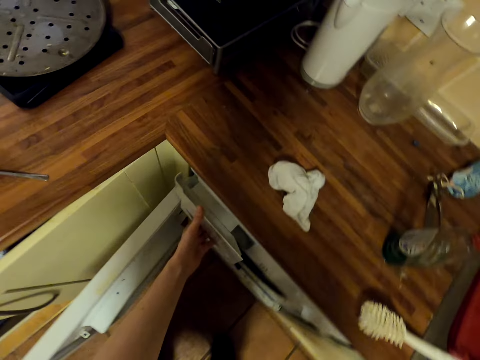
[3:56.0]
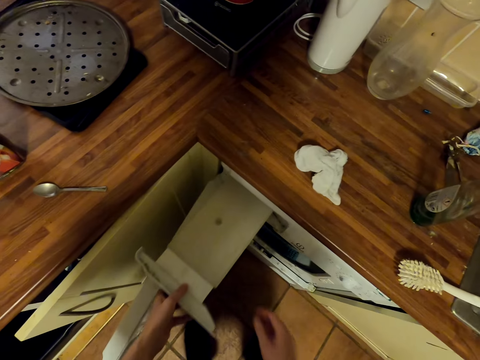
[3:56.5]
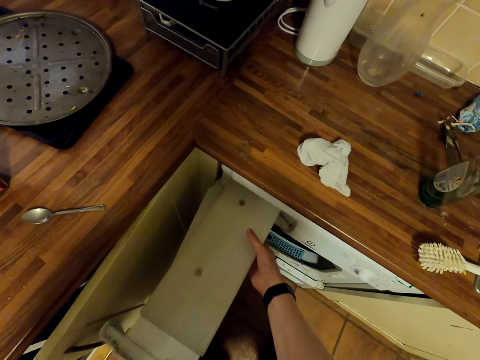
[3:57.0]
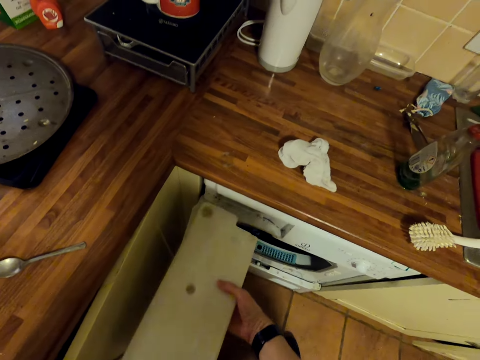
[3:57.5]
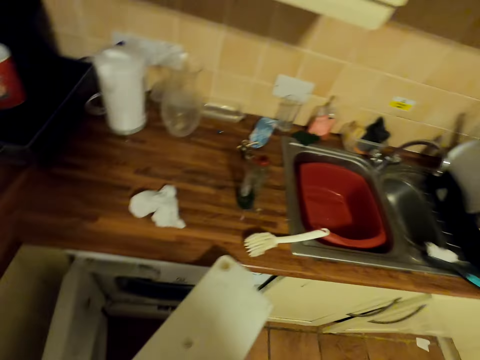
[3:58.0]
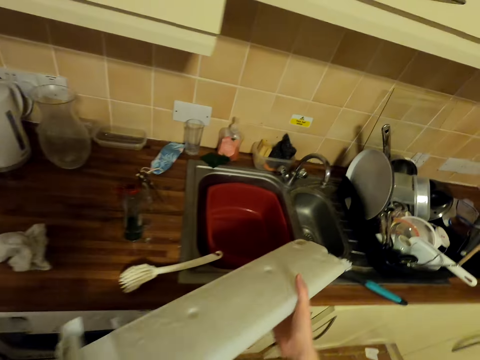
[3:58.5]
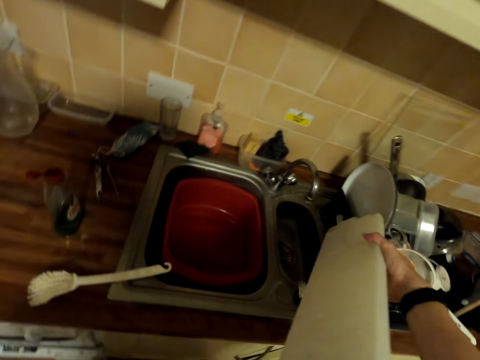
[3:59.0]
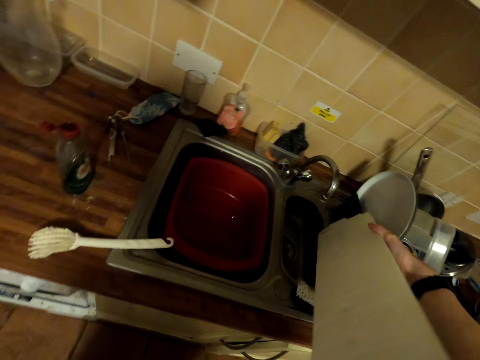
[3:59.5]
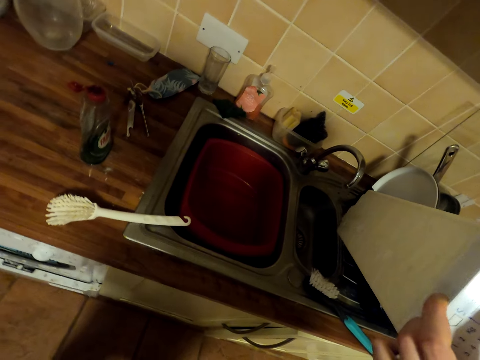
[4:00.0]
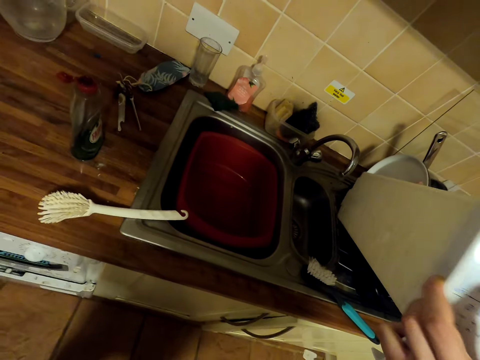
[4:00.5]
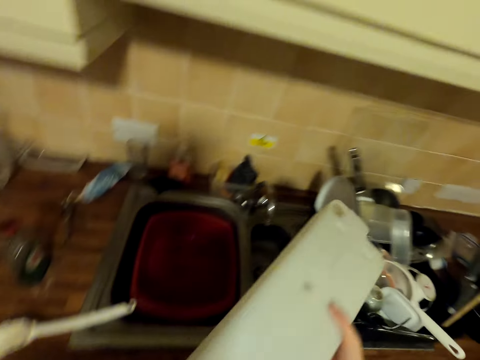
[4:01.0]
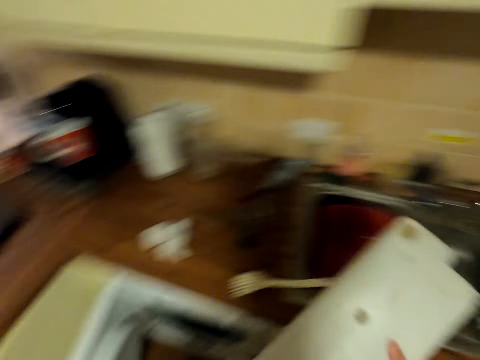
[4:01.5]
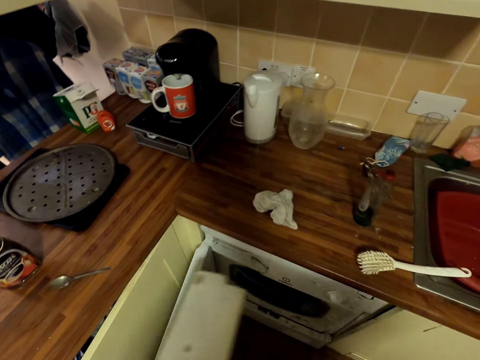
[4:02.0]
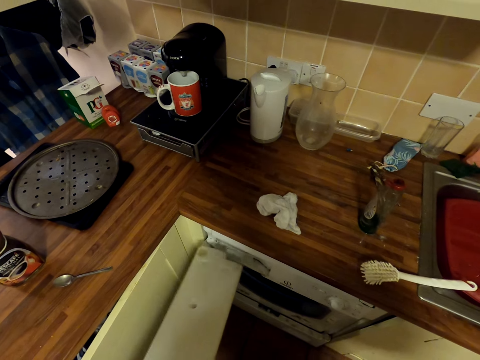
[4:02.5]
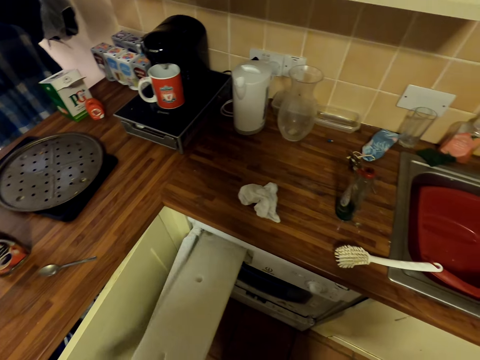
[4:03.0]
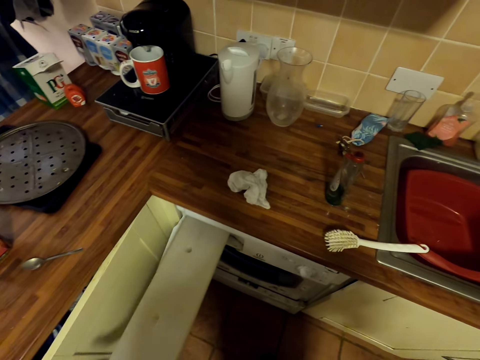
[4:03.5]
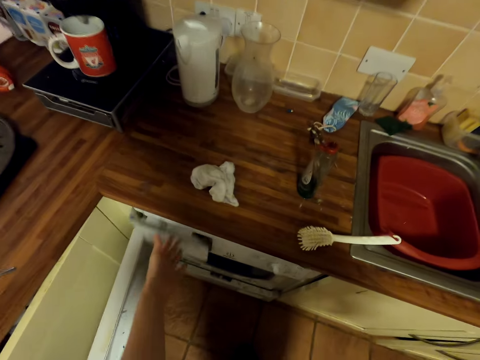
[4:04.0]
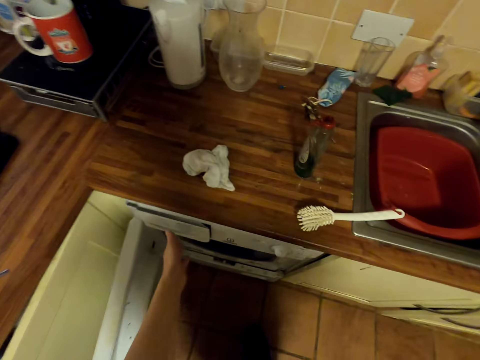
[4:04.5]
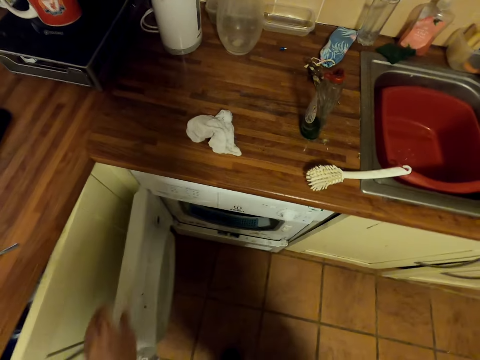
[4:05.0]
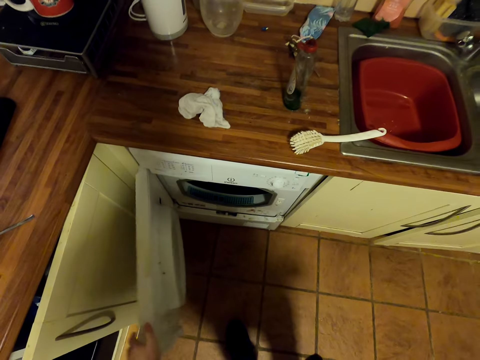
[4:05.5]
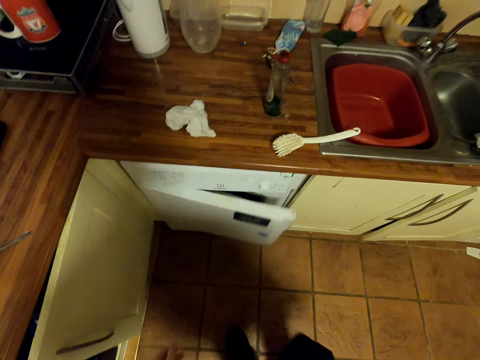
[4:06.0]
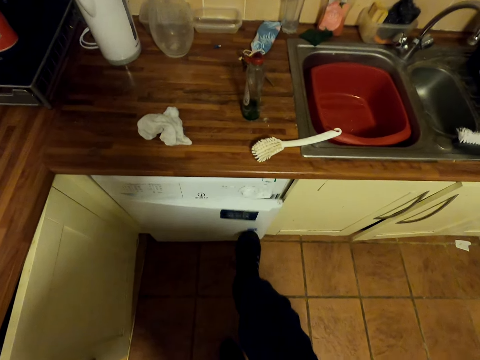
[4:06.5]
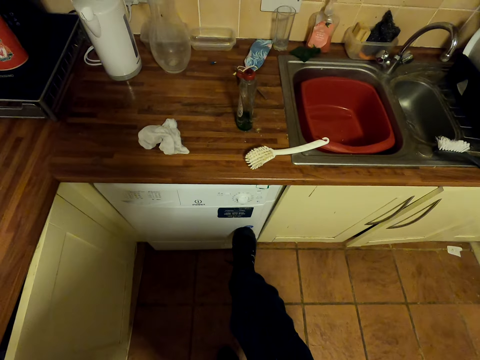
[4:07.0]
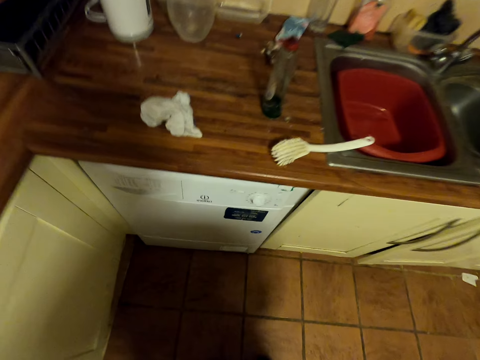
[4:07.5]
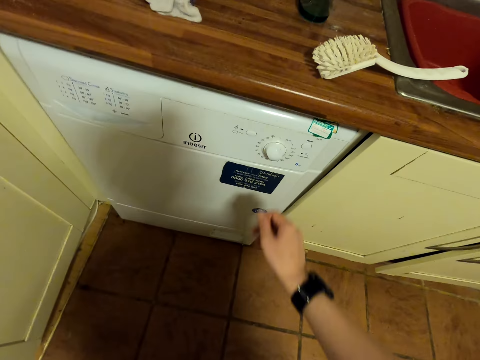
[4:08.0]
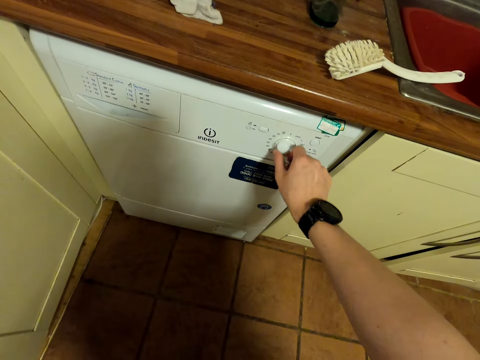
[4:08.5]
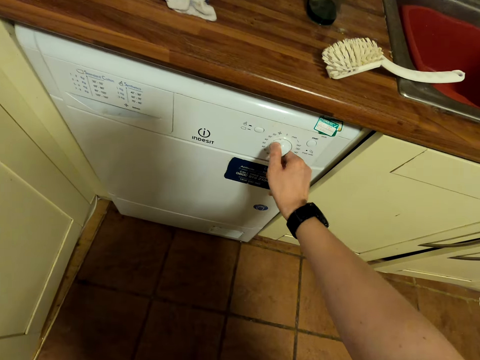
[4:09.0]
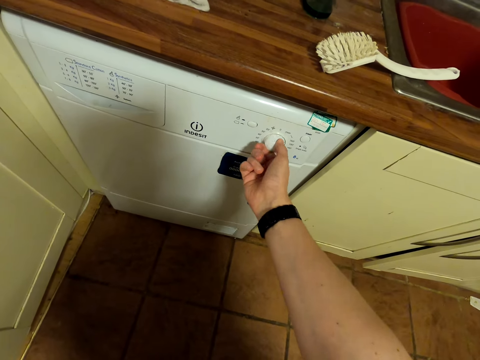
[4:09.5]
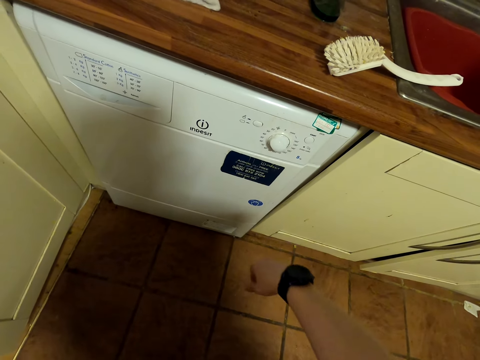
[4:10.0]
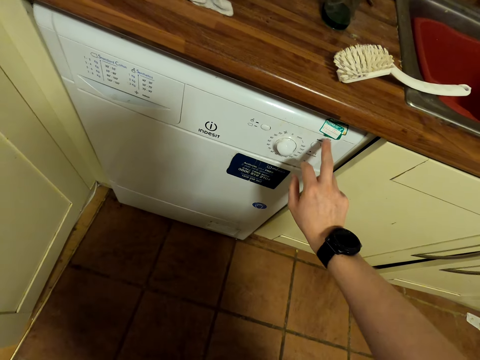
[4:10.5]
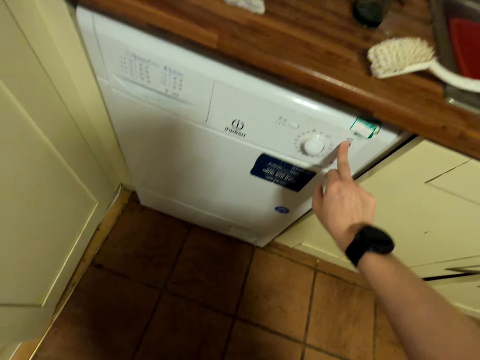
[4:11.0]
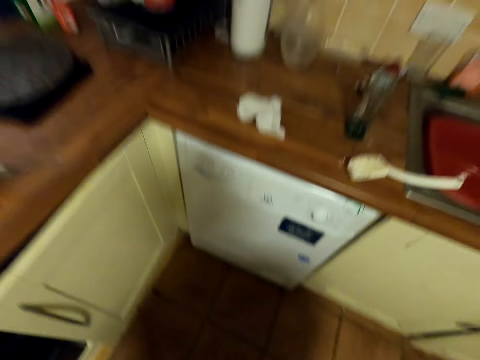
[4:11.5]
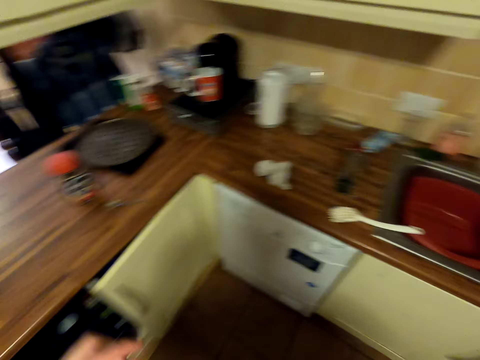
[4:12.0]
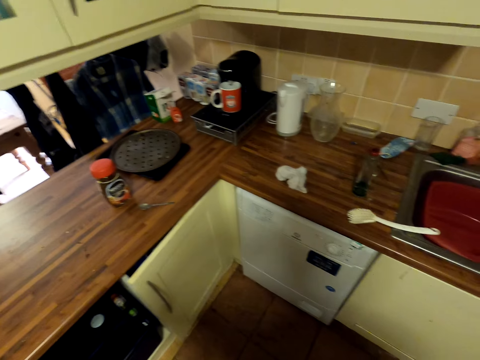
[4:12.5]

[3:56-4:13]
The camera wearer removes part of the washing machine. They put something in the machine. They close the washing machine. They operate the washing machine.

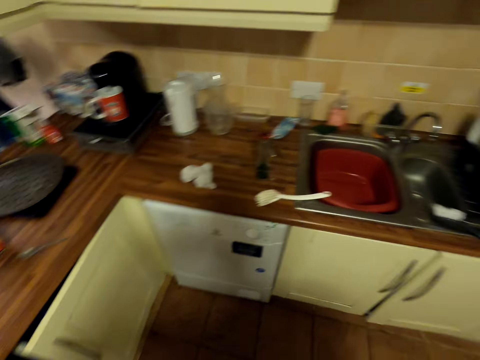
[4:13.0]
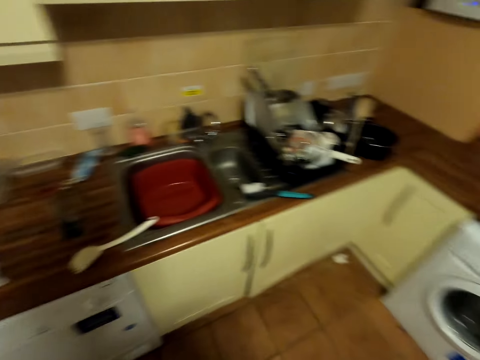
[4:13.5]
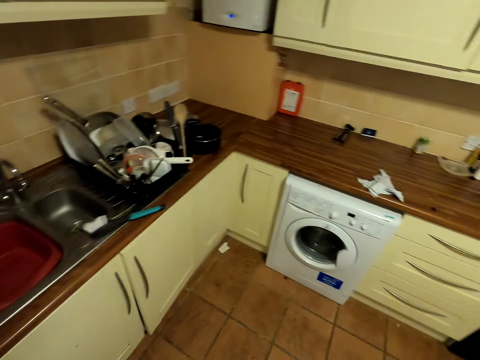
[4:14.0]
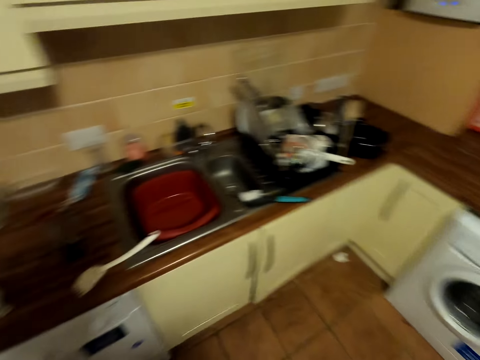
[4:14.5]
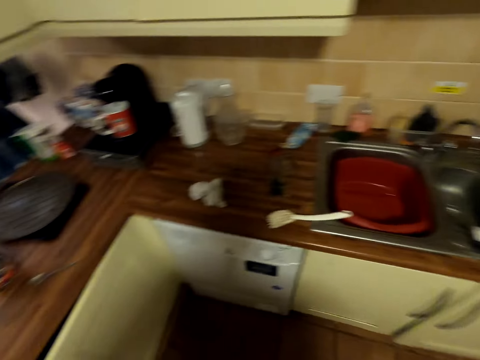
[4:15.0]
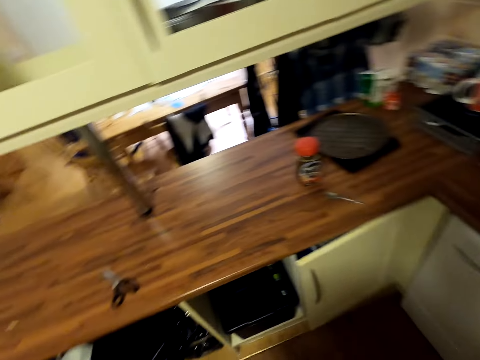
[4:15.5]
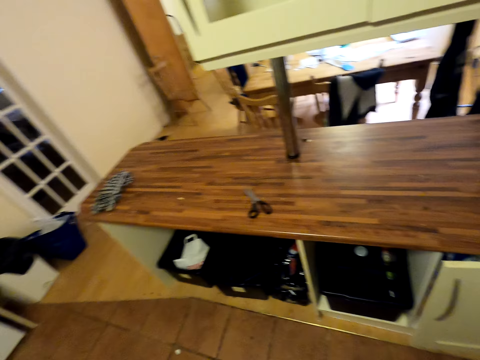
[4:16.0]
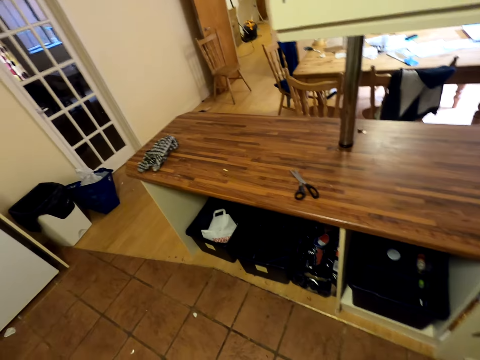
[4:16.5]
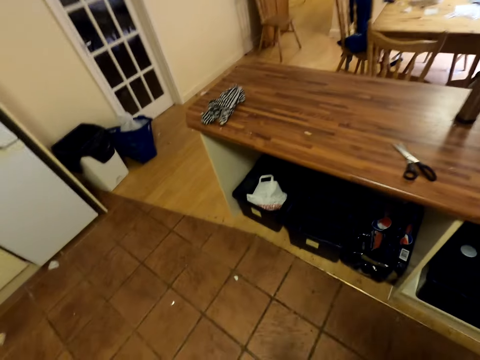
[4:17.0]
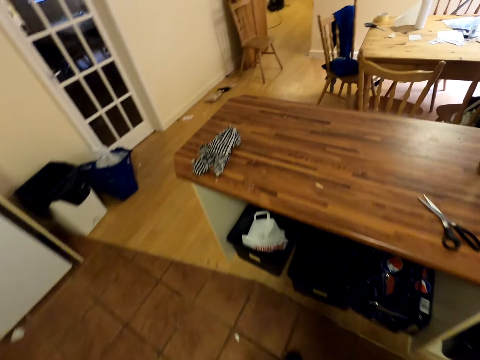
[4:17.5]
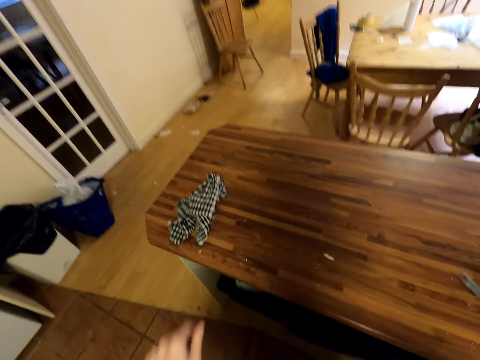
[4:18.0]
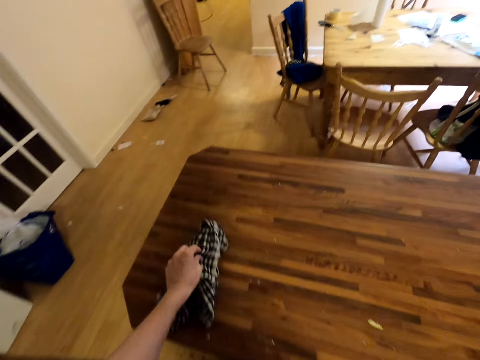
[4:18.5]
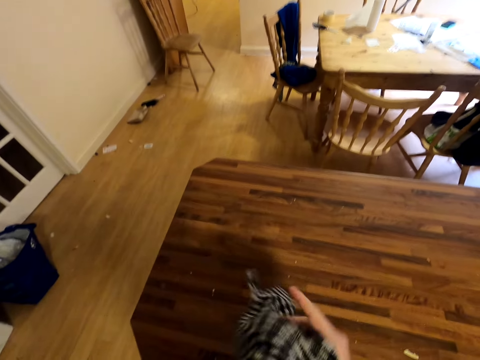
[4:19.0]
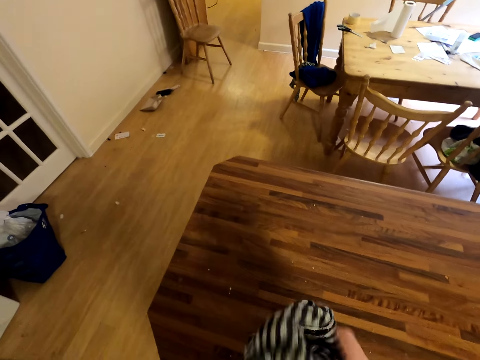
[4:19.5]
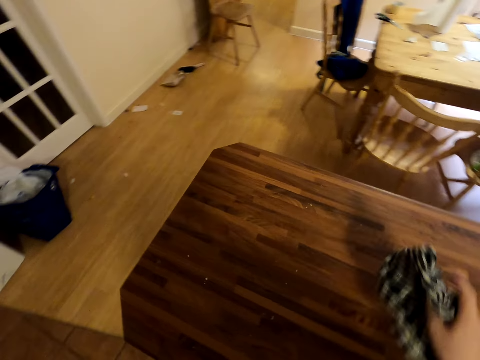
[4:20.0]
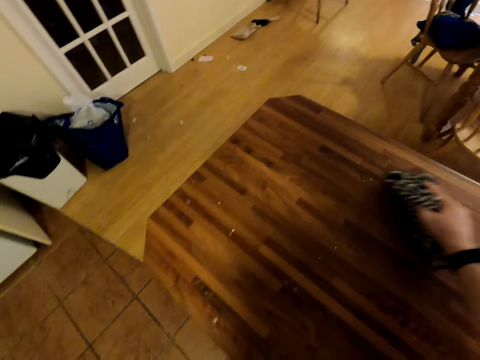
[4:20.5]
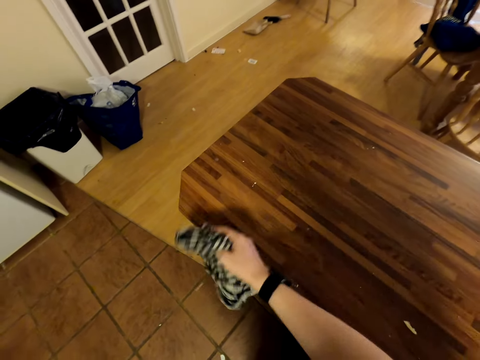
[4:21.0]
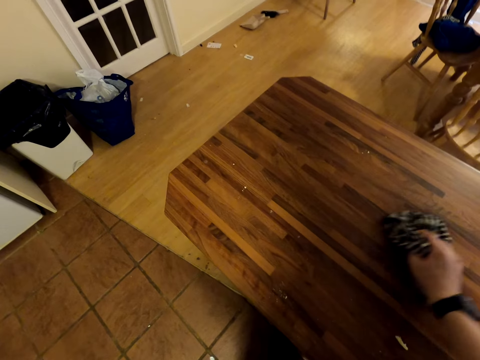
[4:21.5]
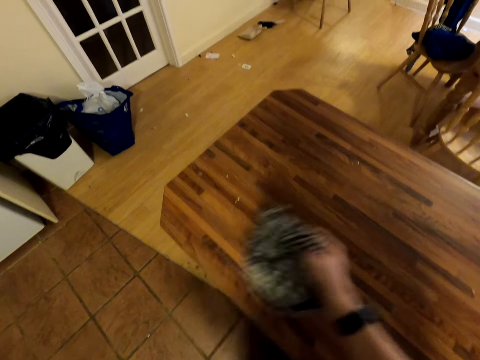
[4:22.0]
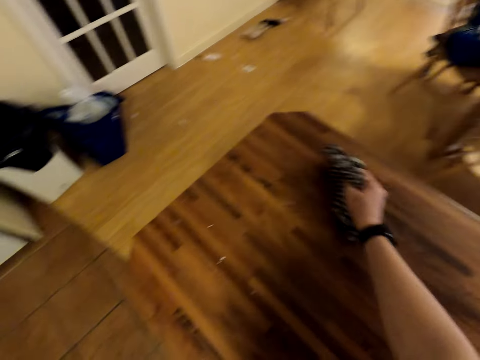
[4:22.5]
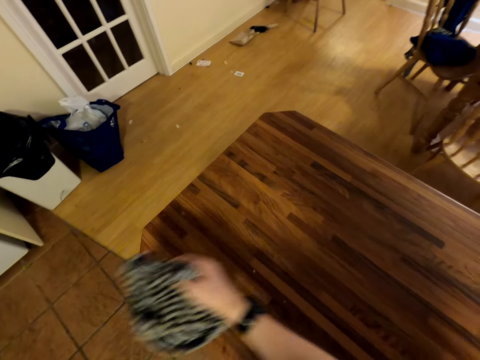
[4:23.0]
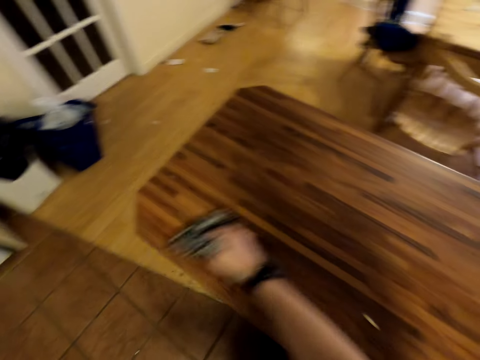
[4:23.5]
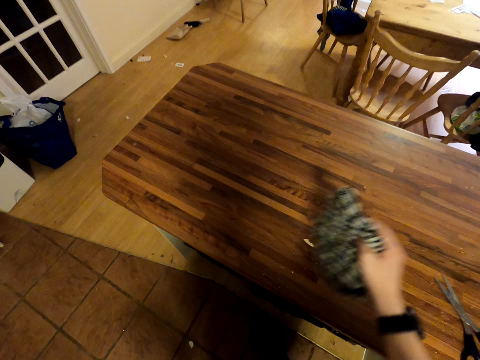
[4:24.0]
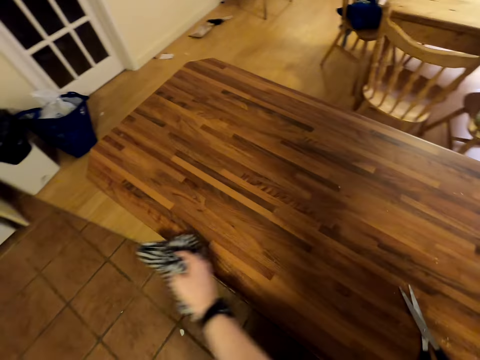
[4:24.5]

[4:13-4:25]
The camera wearer looks around the kitchen. They move around. They take a small towel. They wipe hands. They wipe the table.
